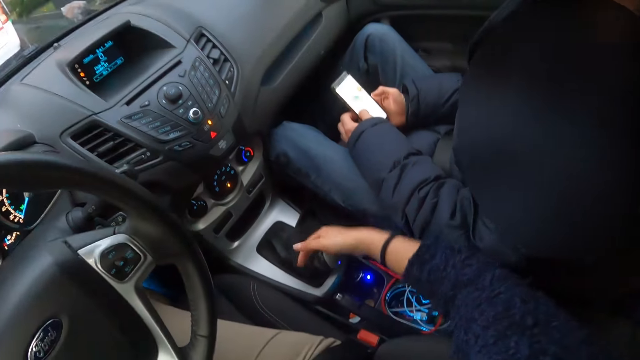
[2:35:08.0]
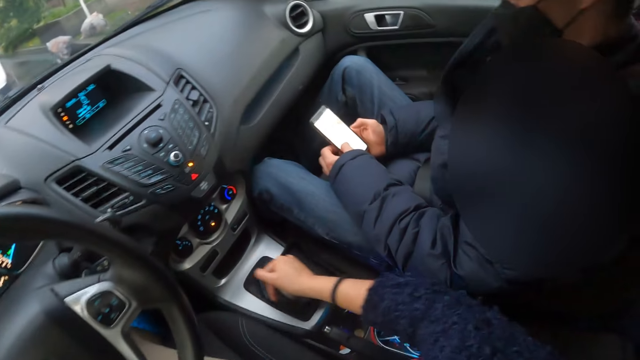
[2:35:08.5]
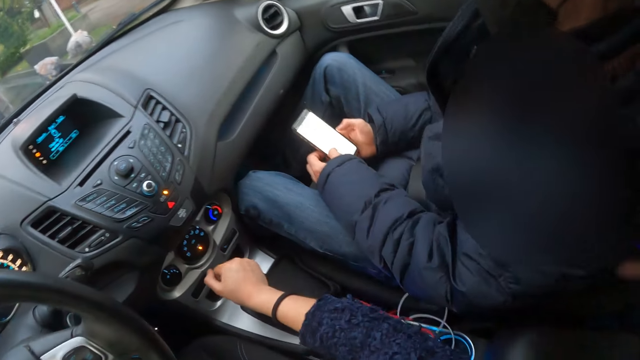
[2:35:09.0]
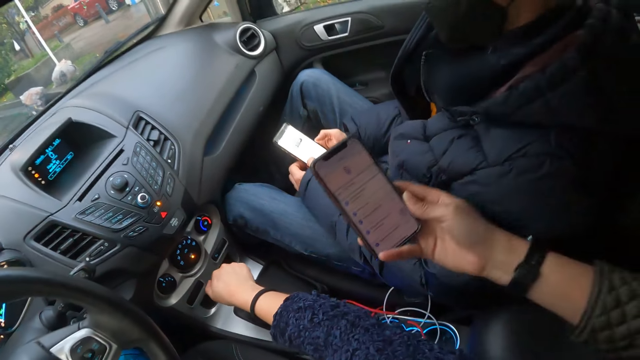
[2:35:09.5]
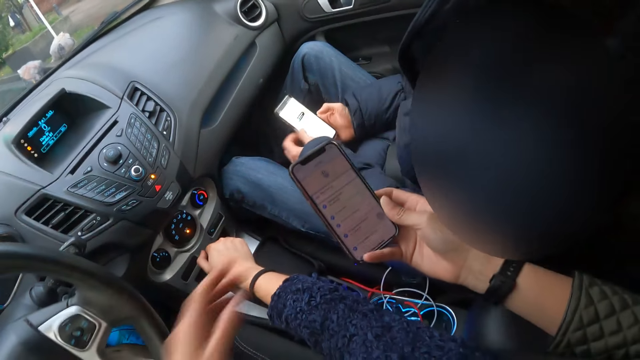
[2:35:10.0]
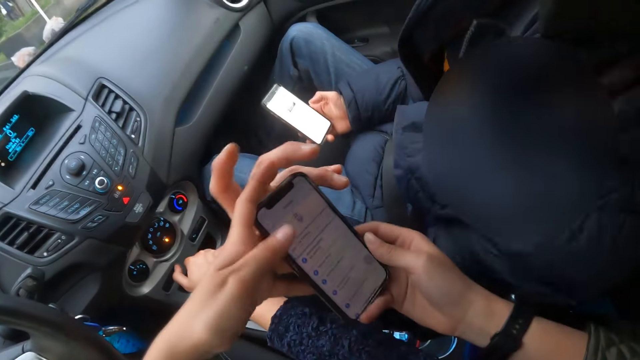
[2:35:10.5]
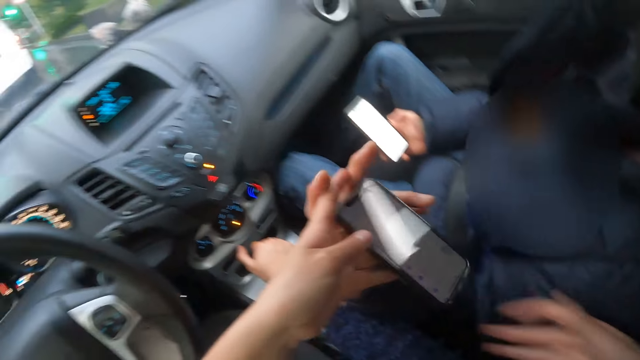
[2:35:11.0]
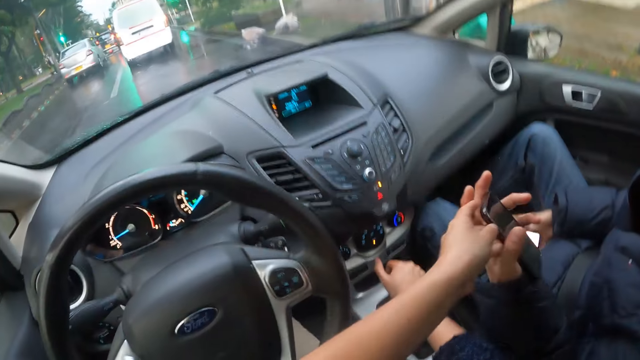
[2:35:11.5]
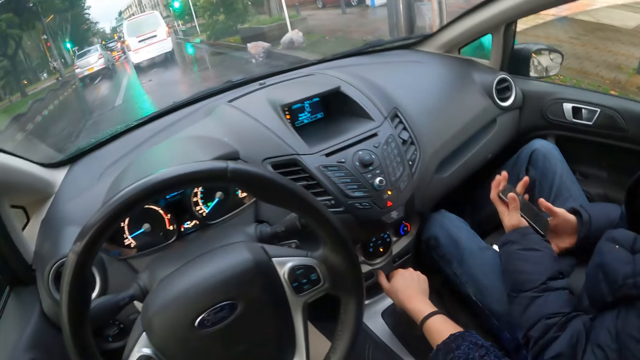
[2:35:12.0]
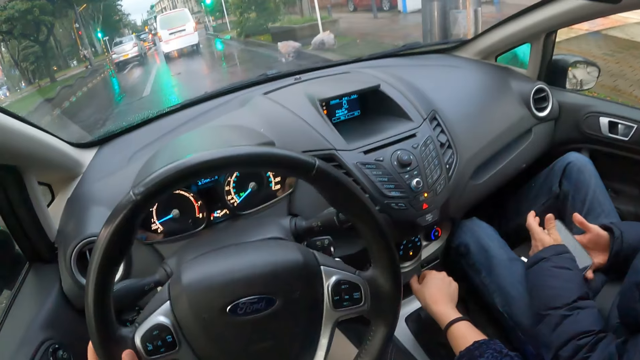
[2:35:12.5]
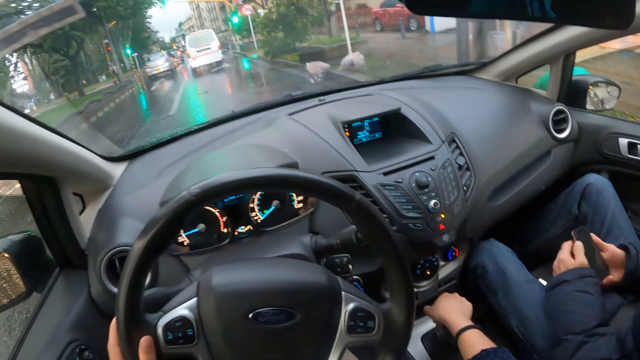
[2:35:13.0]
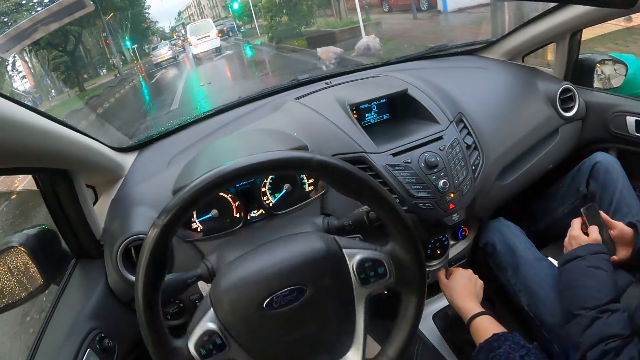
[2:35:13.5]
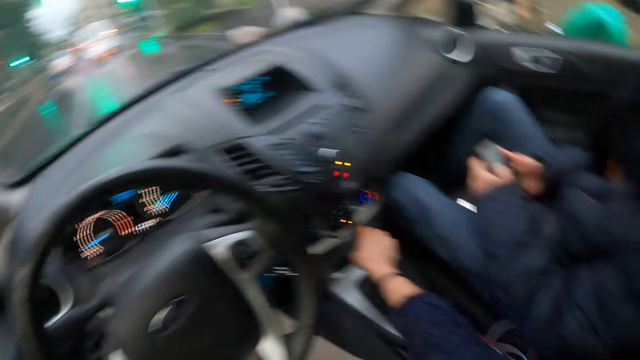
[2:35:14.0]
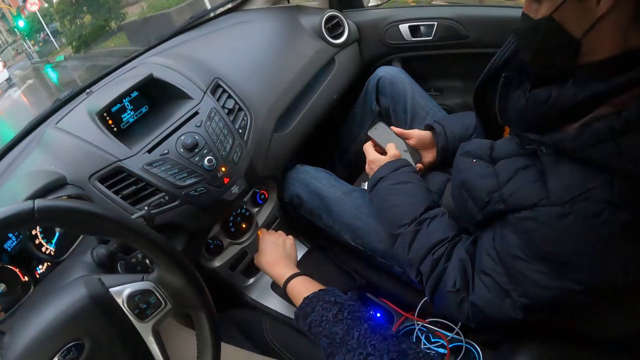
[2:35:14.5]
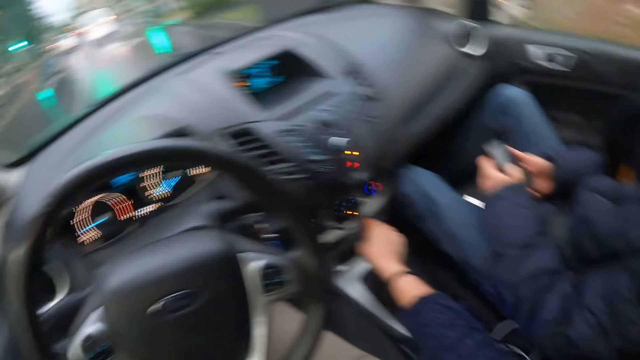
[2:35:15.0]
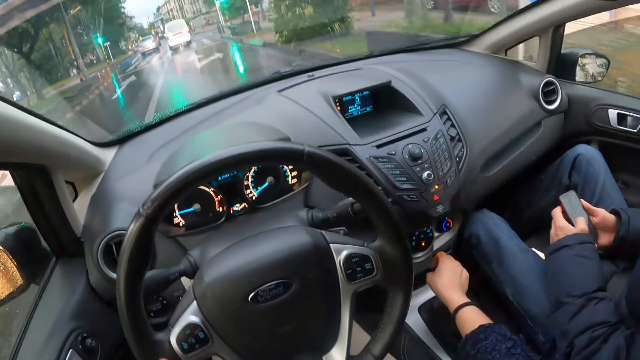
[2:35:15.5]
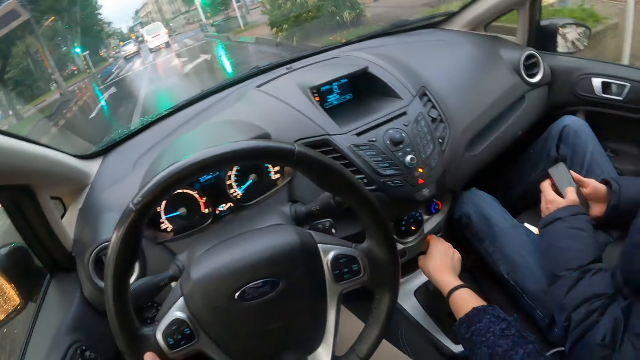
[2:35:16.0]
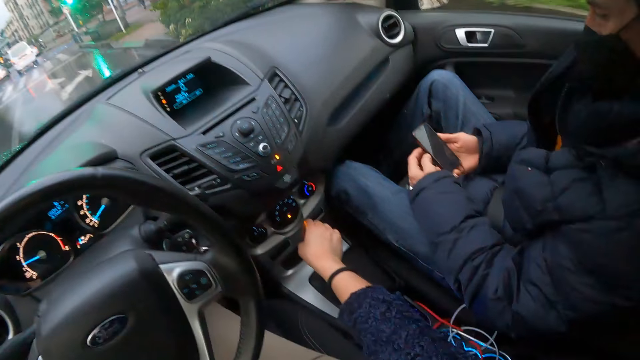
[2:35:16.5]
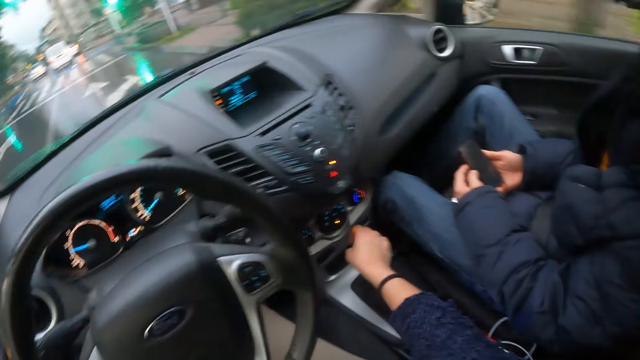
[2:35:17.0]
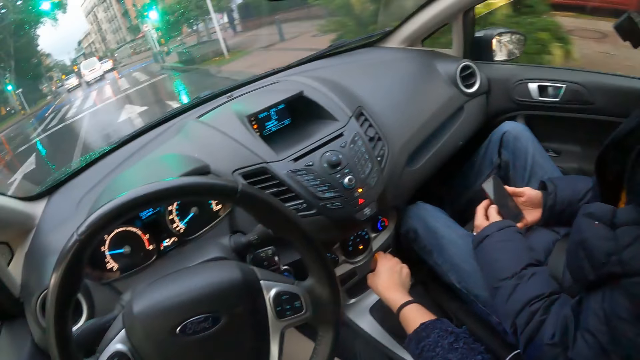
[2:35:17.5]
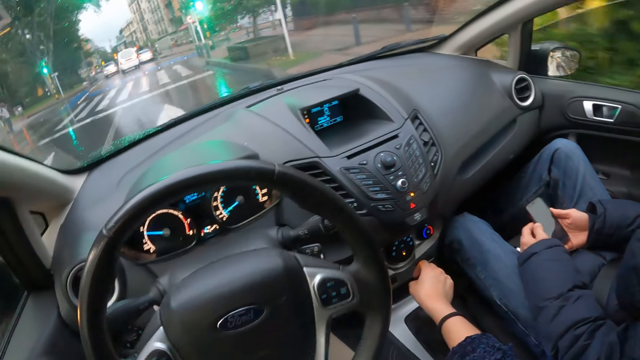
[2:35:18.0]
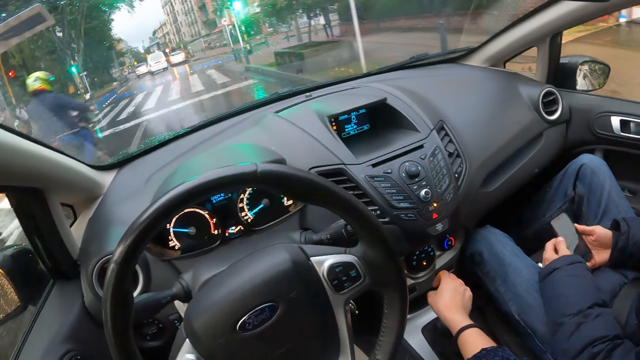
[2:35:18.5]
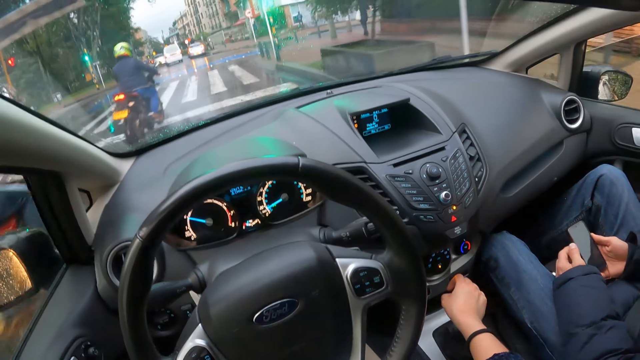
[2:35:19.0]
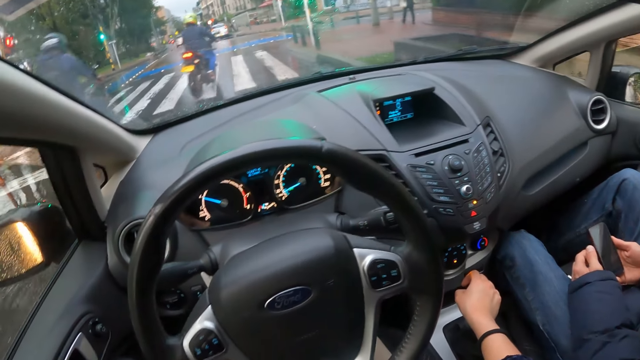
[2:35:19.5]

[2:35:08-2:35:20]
The camera wearer places his right hand on the gear stick of the car. He shifts the gear stick forward with his right hand. A man stretches a phone forward from the backseat with his right hand. The camera wearer stretches his left hand towards the phone in the right hand of the man. He collects the phone in the left hand of the man with his left hand. He holds the gear lever. He gives the phone in his left hand to another man's left hand. He holds the gear lever again. He controls the steering wheel and holds the gear lever.

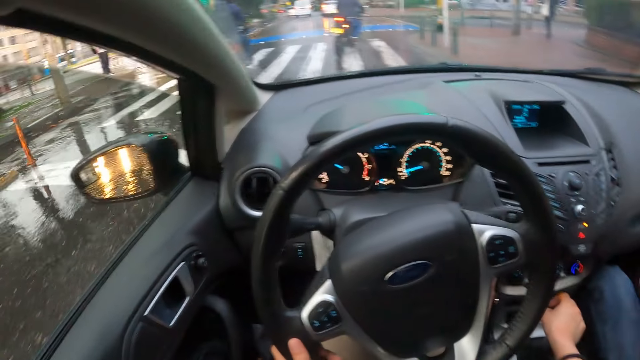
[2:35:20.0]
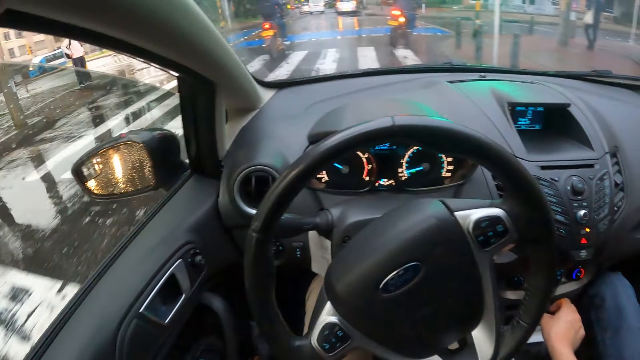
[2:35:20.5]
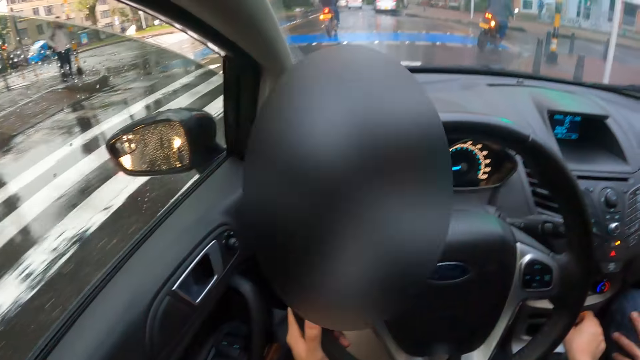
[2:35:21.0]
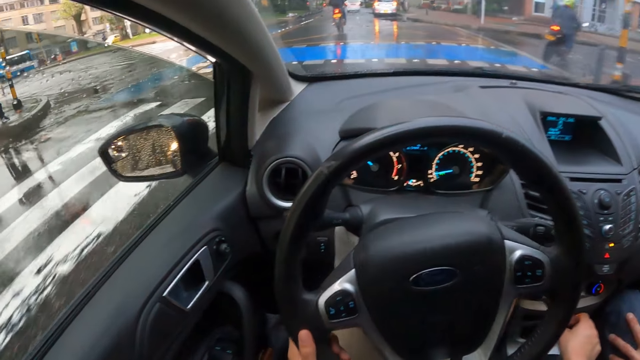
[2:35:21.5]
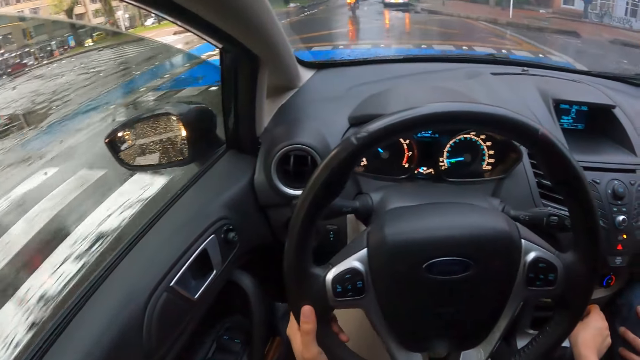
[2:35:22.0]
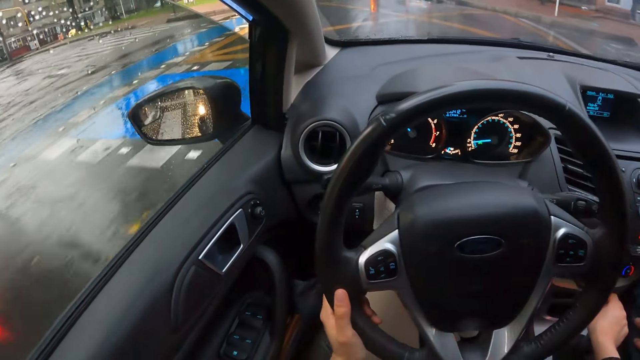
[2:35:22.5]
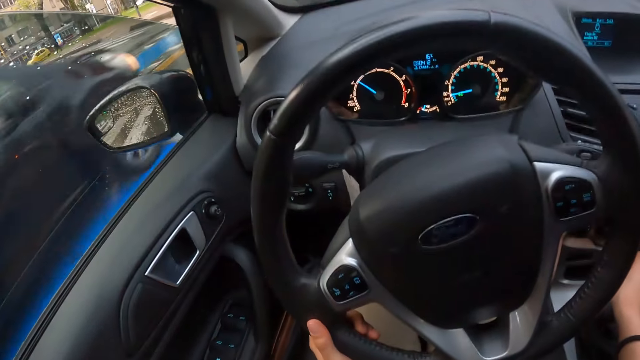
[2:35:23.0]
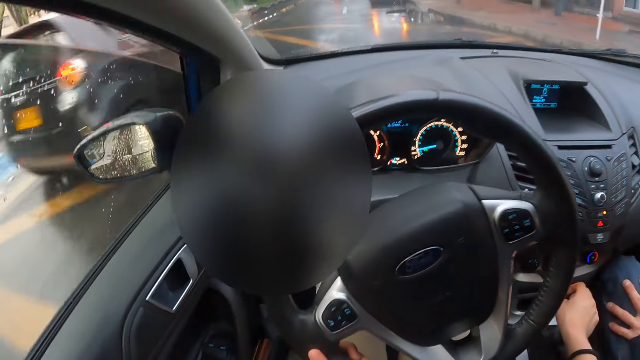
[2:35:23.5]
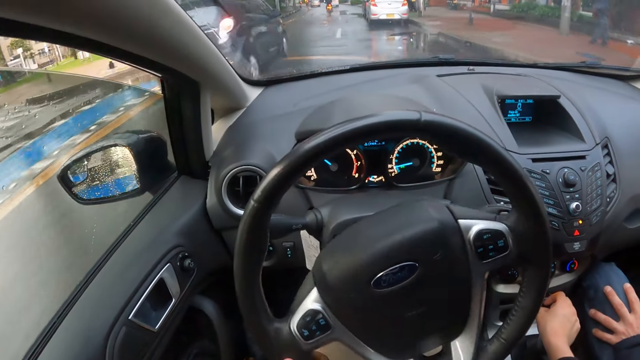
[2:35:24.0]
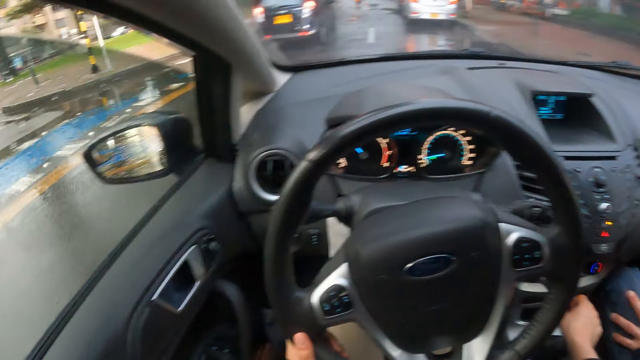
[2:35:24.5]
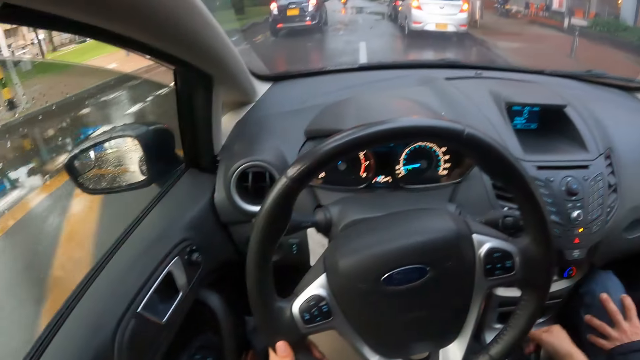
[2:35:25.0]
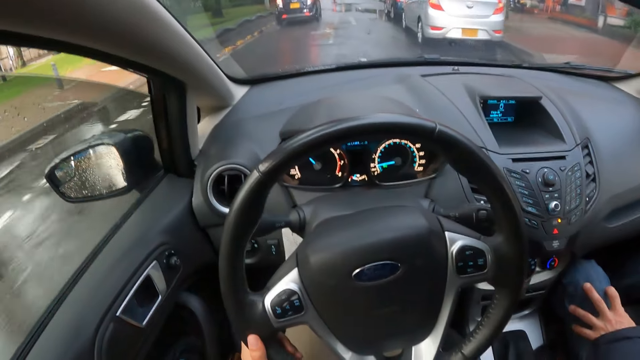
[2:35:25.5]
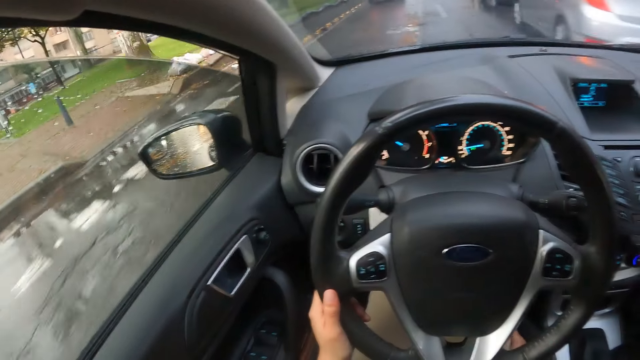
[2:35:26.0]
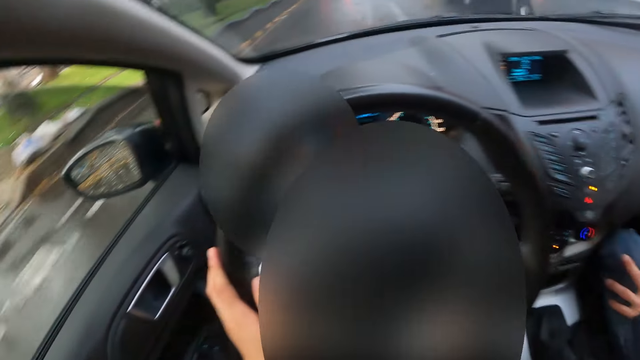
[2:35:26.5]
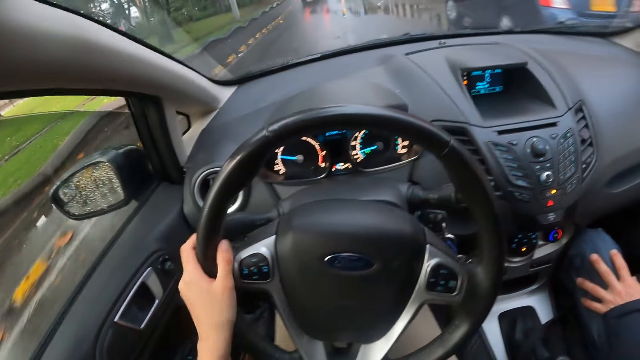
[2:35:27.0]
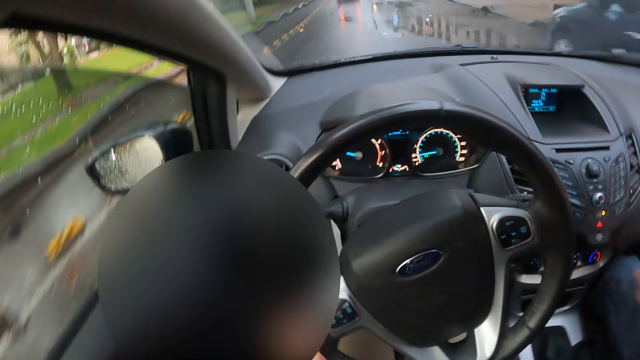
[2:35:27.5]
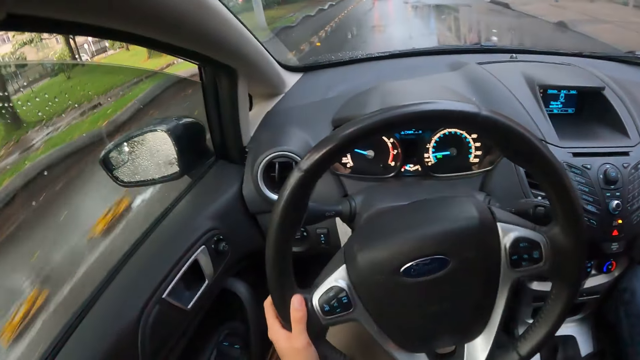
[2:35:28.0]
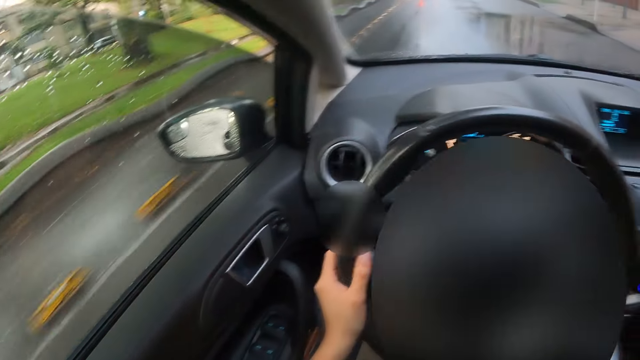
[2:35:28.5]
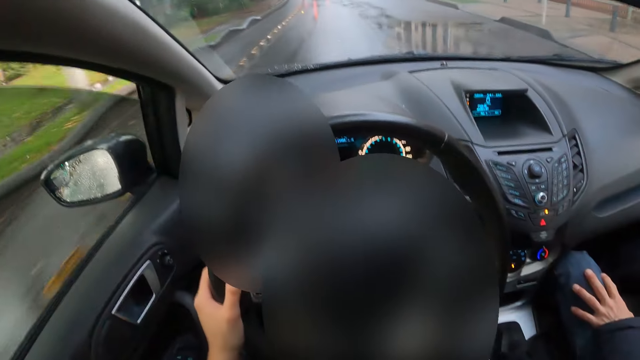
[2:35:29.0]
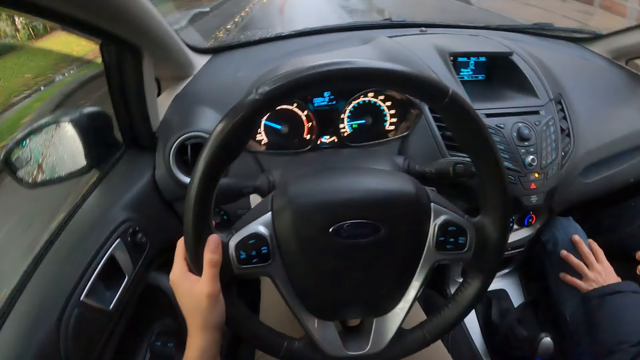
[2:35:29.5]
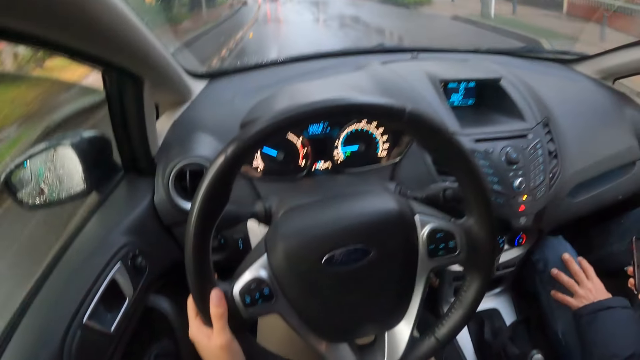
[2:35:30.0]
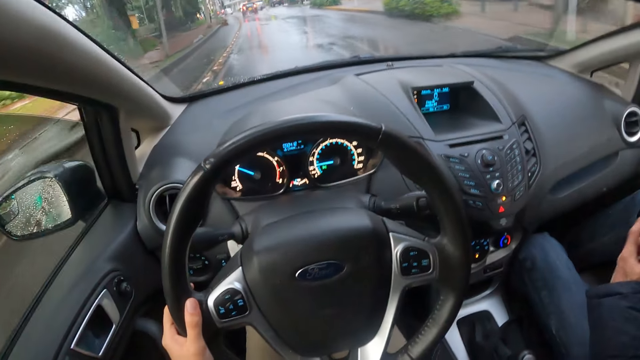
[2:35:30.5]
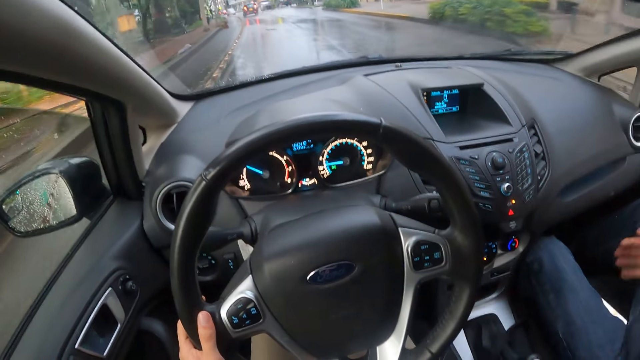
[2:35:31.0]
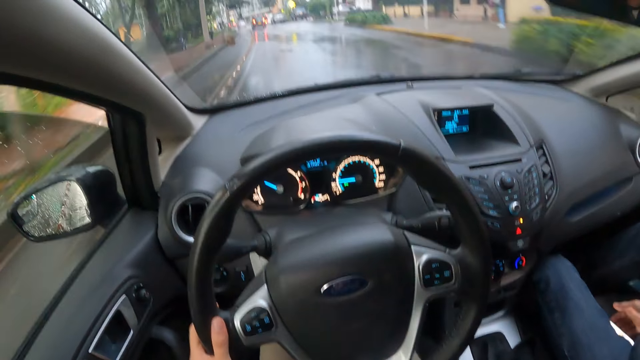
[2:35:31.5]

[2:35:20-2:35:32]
The camera wearer places his right hand on the gear stick of the car. He controls the steering wheel and changes the gear. He places his right hand on his right lap. He controls the steering wheel. The man operates the phone with both hands.
